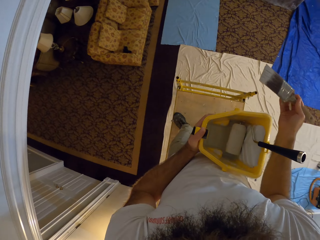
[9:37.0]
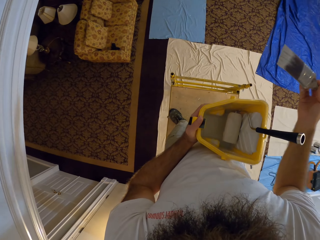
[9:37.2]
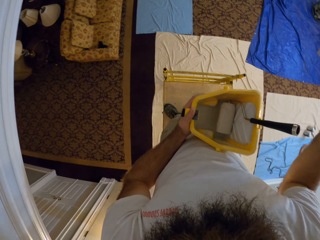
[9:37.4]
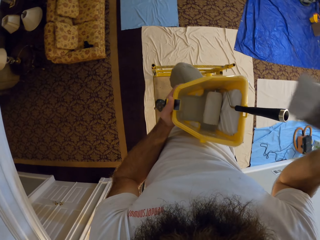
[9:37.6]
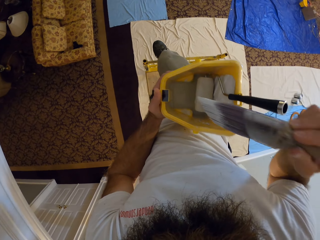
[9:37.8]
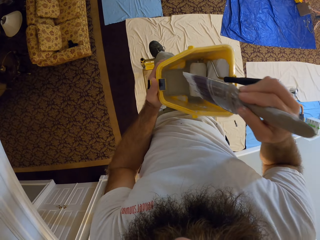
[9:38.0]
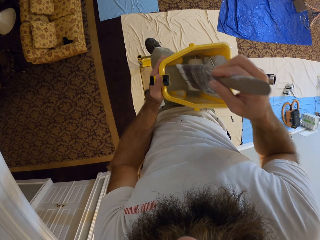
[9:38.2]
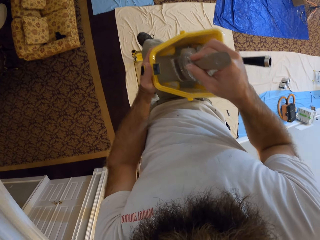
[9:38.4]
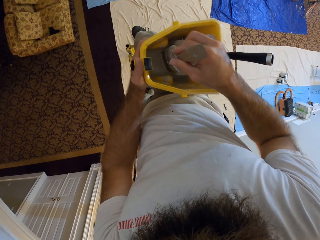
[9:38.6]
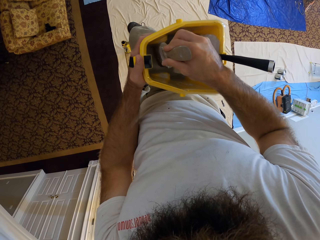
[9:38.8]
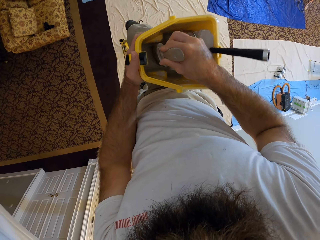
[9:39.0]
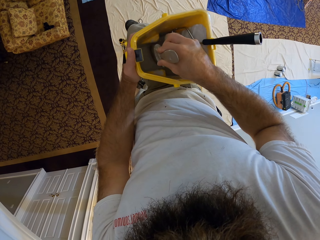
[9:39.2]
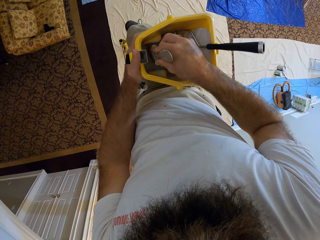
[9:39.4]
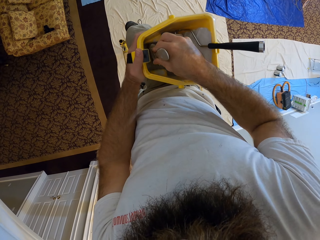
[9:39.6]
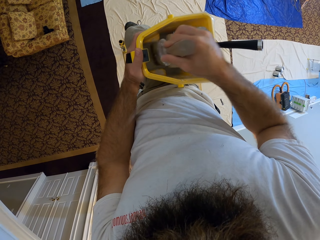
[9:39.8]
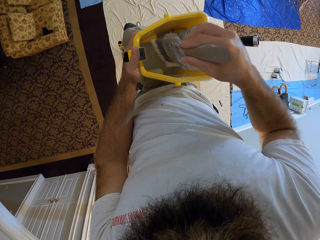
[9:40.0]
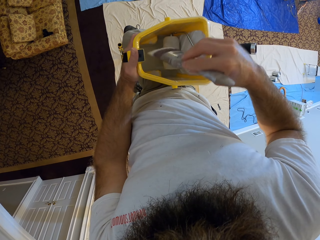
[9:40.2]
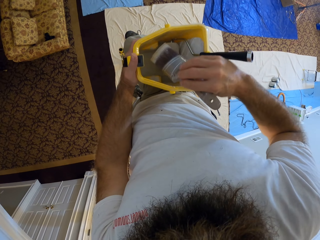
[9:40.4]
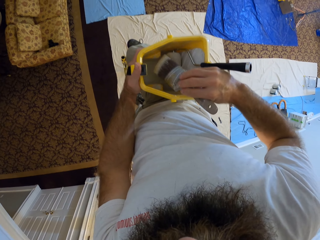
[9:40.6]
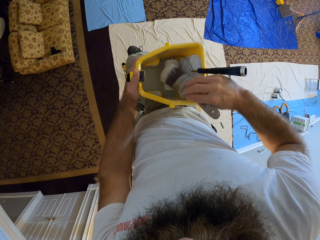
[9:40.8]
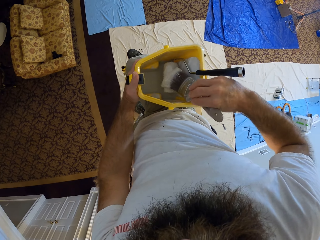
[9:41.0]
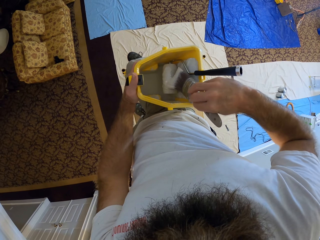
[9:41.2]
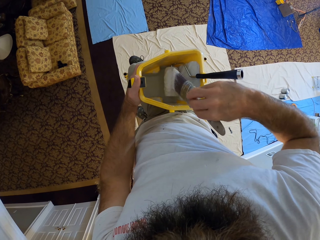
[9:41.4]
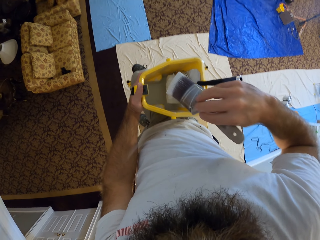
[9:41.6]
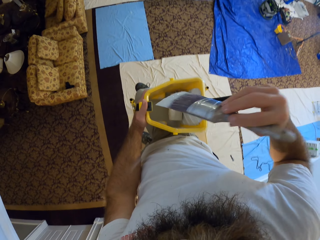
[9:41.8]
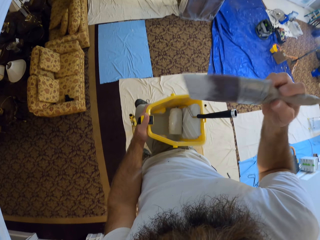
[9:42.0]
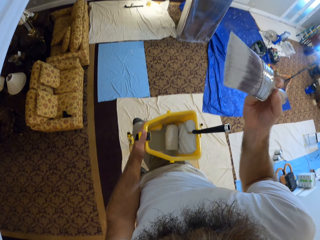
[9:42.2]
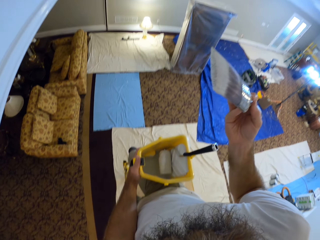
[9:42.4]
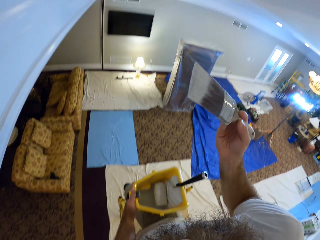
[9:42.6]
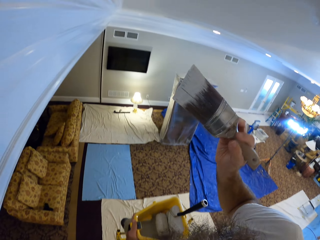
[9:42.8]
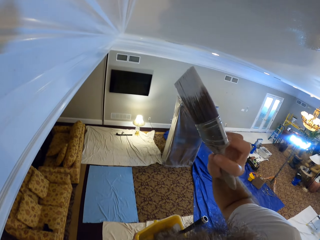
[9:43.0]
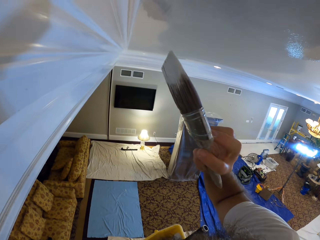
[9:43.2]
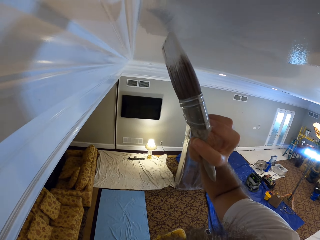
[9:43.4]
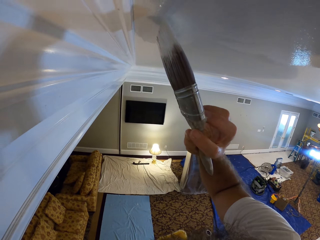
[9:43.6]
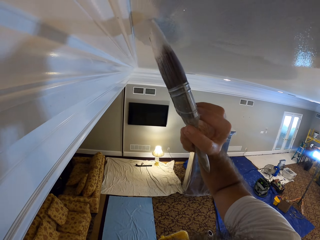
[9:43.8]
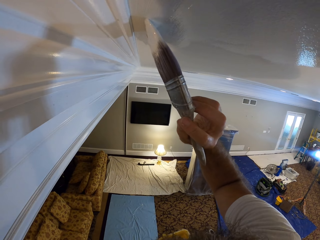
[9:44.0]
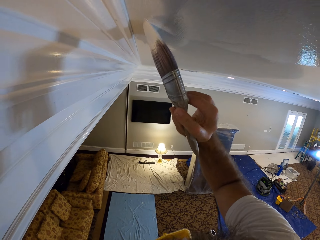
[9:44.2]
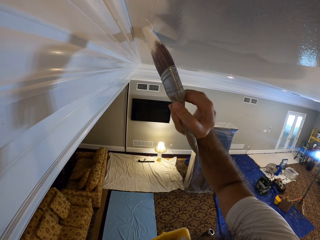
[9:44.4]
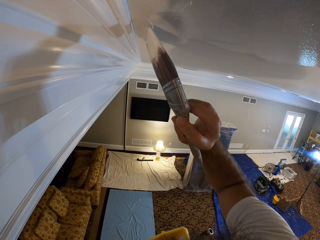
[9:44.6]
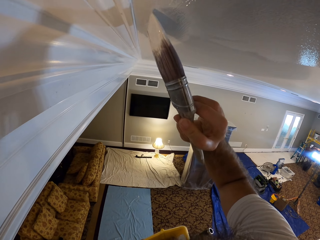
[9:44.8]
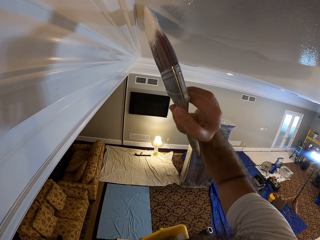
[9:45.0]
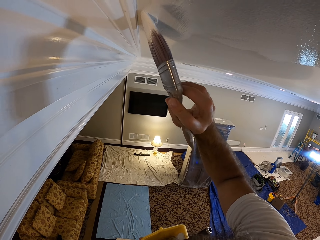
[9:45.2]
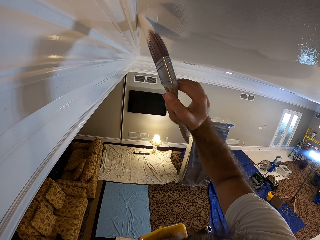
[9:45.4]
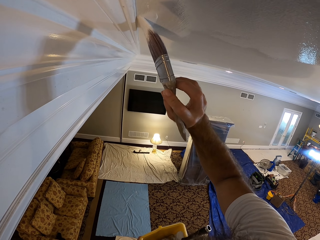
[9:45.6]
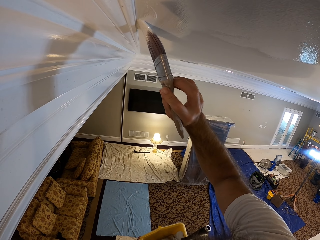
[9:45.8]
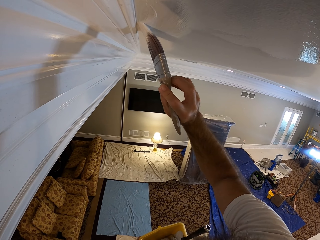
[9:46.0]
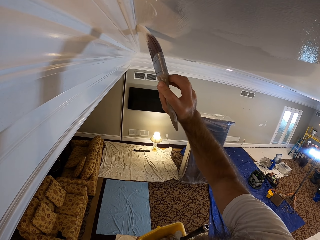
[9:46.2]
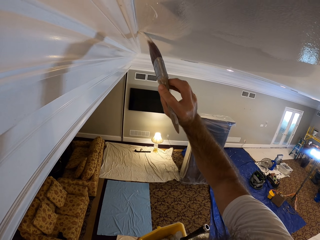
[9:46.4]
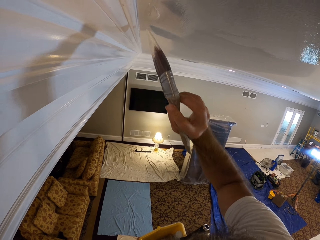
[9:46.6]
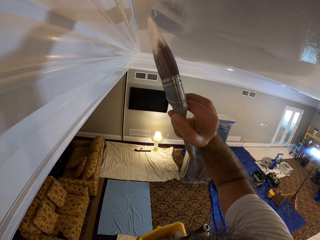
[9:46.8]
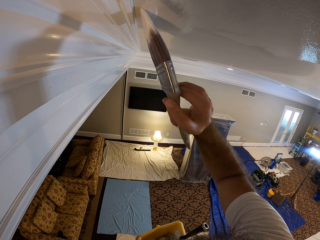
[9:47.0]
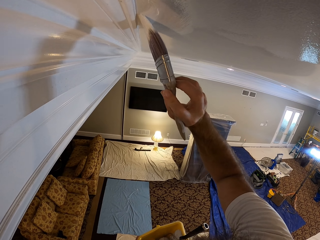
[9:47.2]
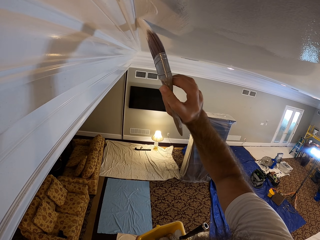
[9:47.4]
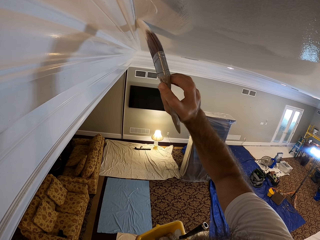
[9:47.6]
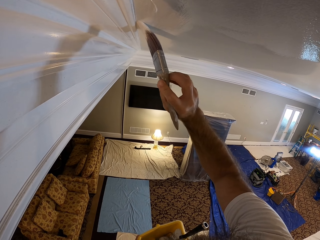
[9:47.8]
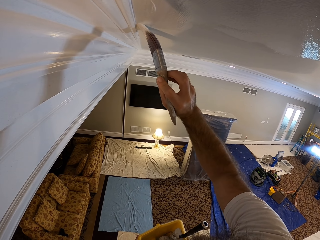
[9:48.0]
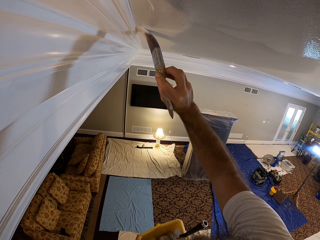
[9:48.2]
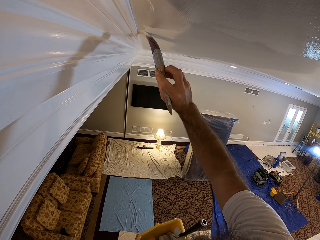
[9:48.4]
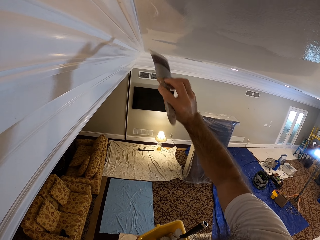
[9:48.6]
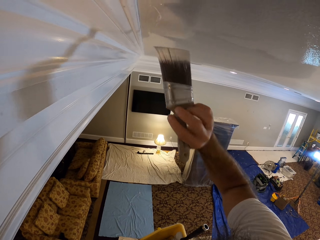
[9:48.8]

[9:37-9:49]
The camera wearer dips the brush in the paint in the container in his left hand with his right hand. He rubs the brush on the roller in the container with his right hand. He paints the ceiling with paint on the brush with his right hand.

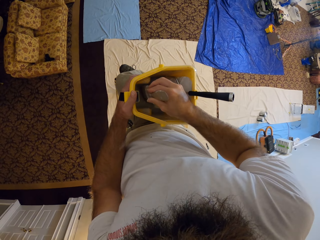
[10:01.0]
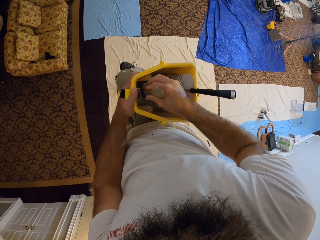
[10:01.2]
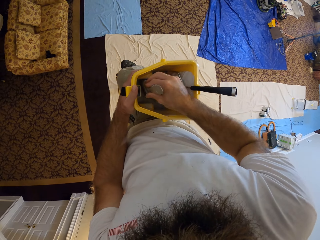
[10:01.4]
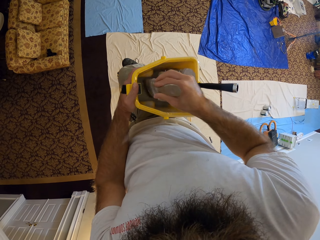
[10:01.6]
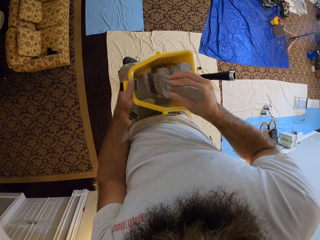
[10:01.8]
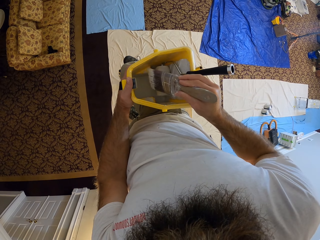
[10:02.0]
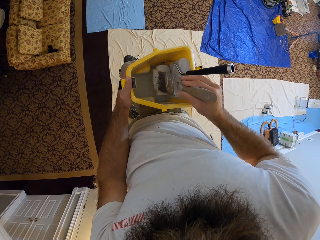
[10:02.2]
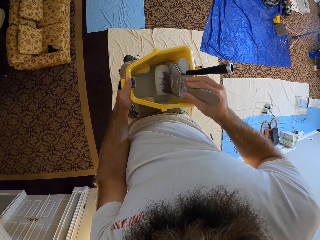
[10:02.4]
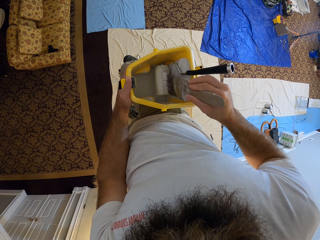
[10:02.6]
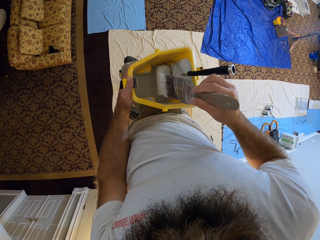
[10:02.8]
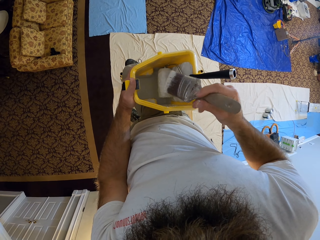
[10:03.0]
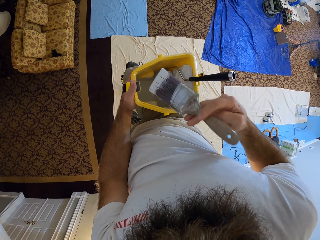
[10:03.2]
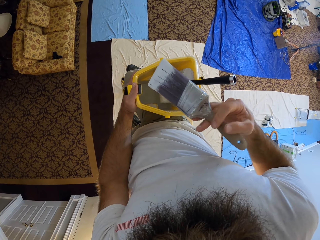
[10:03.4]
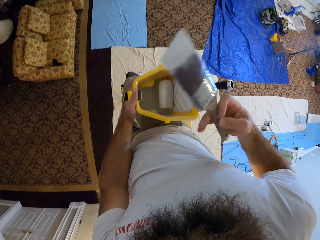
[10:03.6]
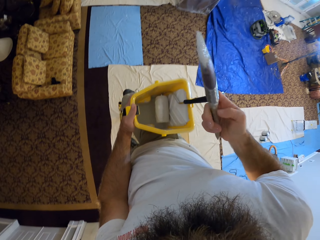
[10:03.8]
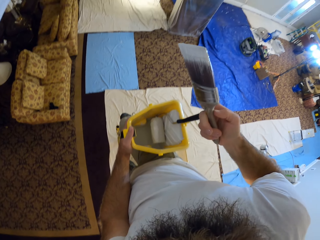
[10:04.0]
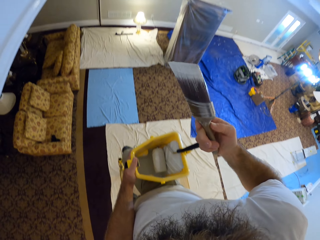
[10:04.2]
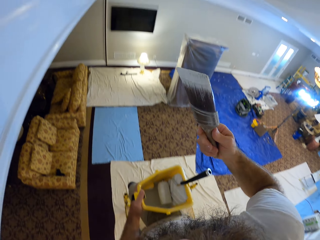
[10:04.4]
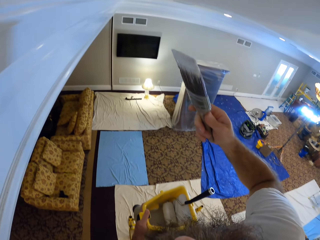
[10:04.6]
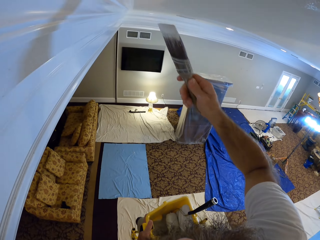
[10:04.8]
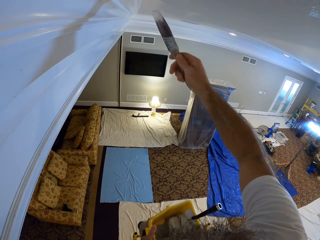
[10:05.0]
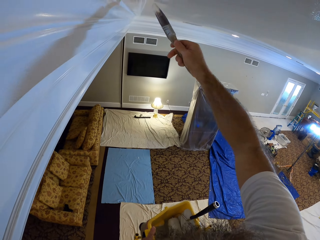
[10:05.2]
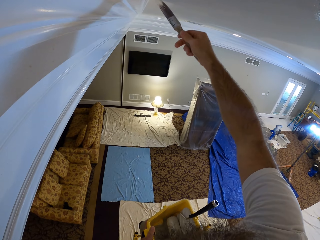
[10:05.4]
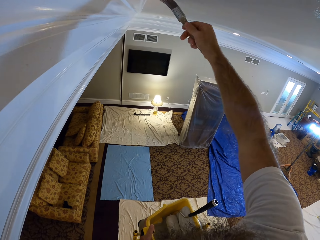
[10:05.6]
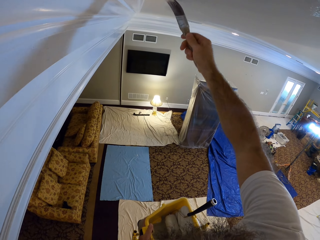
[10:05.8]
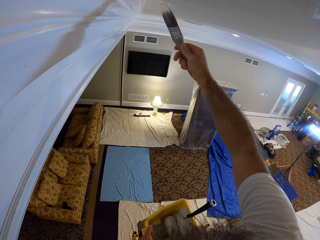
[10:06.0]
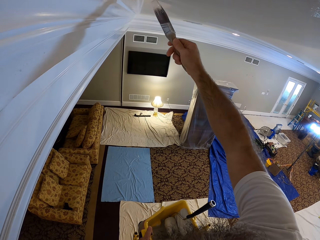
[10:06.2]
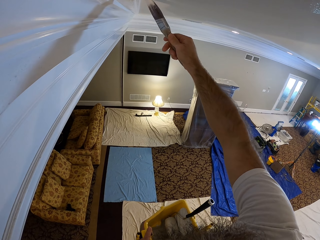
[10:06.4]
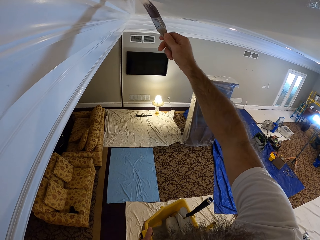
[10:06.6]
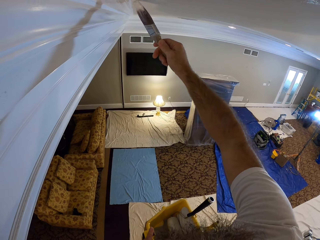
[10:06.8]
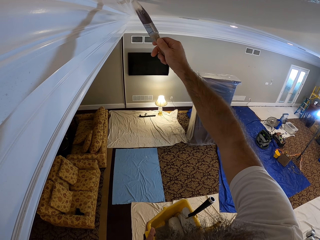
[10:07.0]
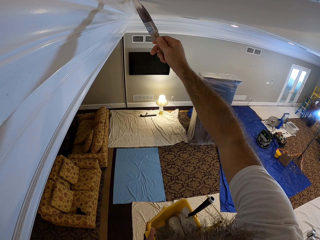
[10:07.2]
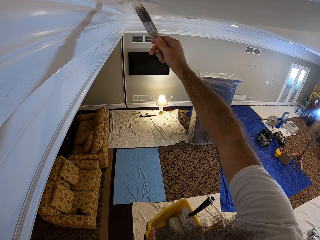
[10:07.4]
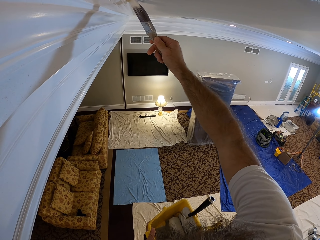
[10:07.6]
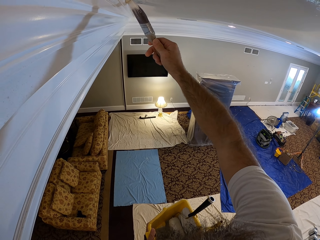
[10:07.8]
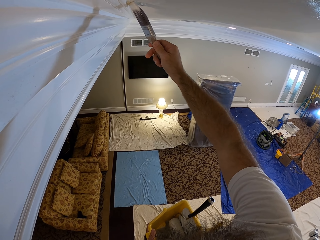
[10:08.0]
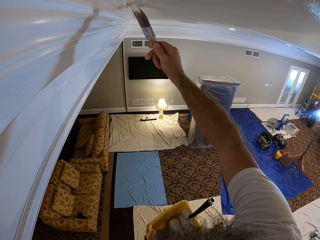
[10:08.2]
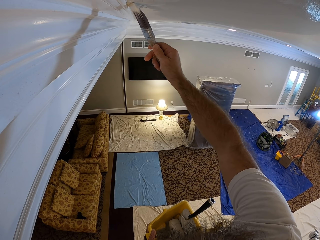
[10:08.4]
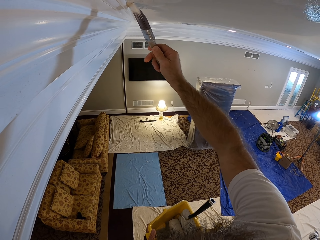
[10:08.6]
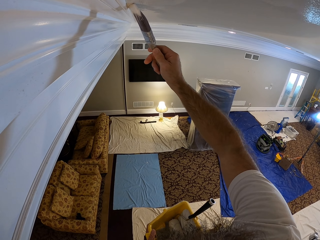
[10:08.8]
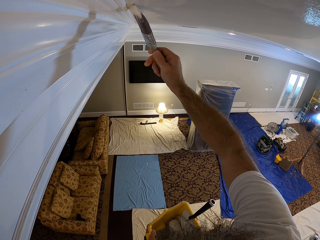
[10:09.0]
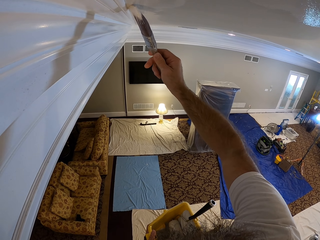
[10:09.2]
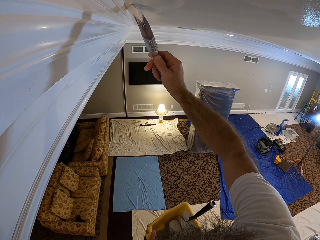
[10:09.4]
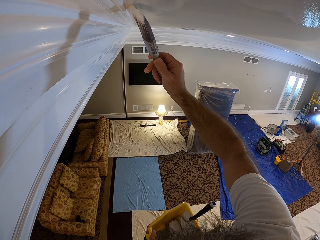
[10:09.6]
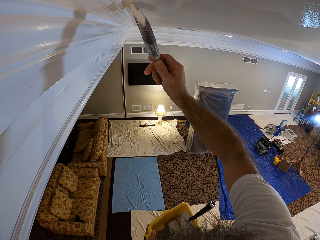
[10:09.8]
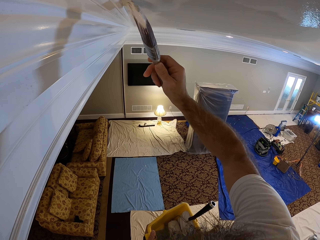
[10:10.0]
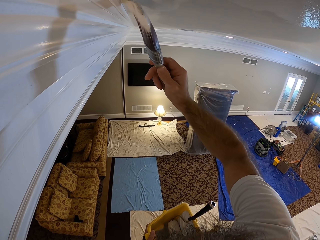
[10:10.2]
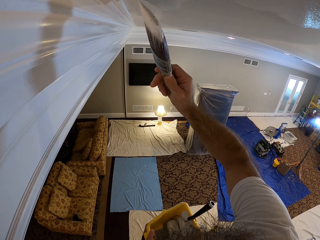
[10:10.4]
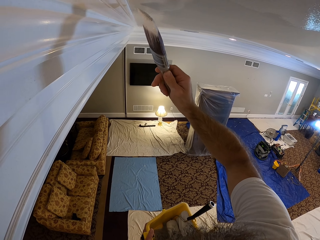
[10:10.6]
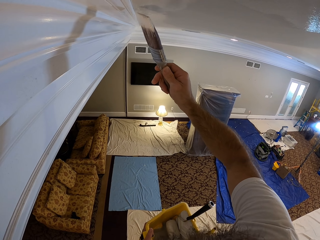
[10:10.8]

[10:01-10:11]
The camera wearer dips the brush in the paint in the container in his left hand with his right hand. He rubs the brush on the roller in the container with his right hand. He paints the ceiling with paint on the brush with his right hand.
